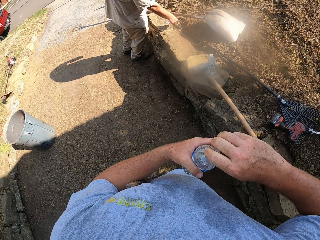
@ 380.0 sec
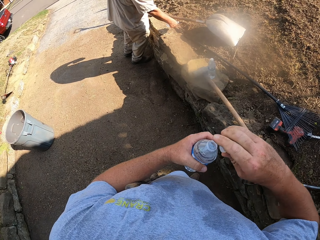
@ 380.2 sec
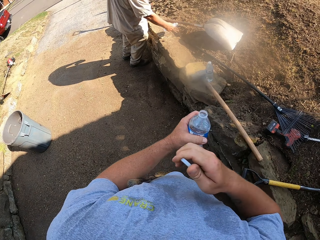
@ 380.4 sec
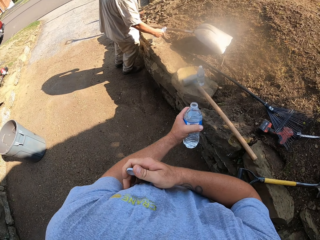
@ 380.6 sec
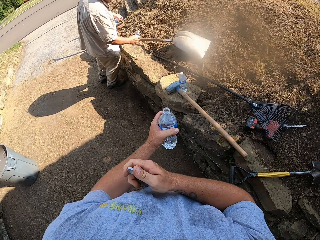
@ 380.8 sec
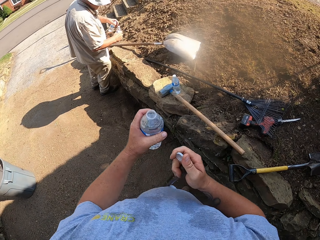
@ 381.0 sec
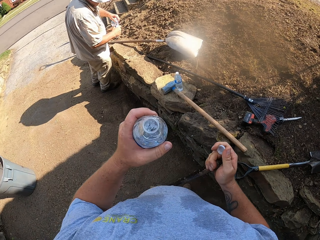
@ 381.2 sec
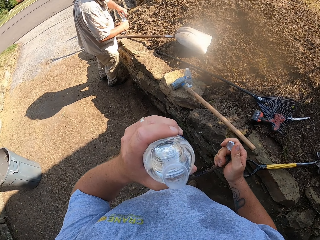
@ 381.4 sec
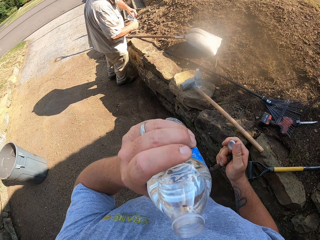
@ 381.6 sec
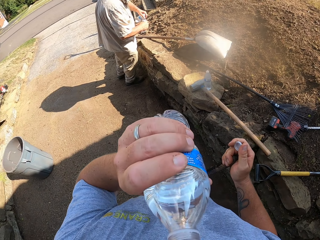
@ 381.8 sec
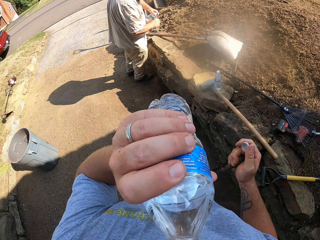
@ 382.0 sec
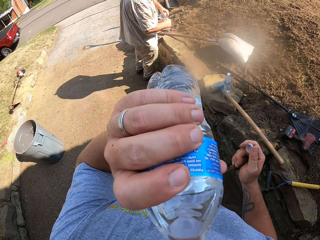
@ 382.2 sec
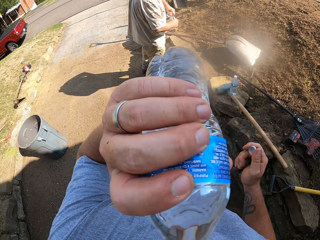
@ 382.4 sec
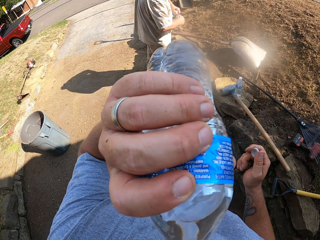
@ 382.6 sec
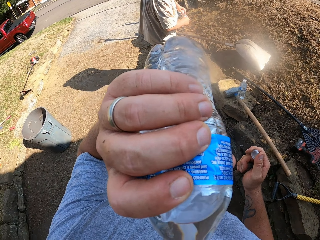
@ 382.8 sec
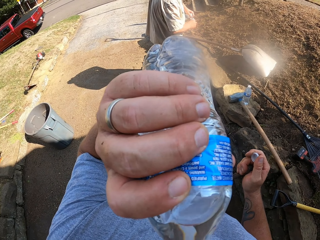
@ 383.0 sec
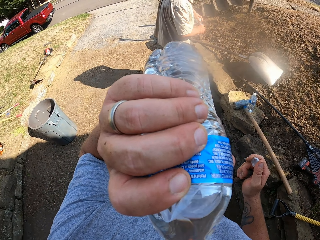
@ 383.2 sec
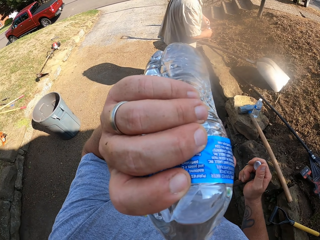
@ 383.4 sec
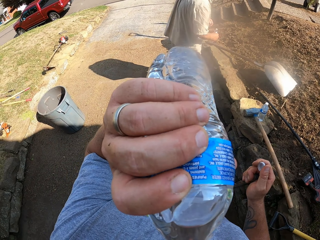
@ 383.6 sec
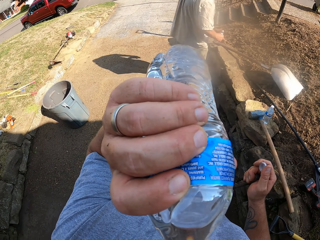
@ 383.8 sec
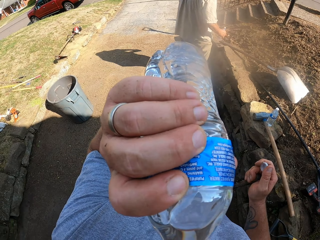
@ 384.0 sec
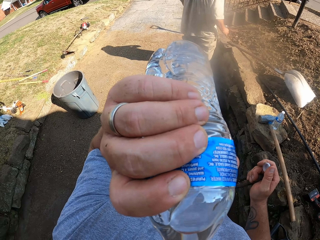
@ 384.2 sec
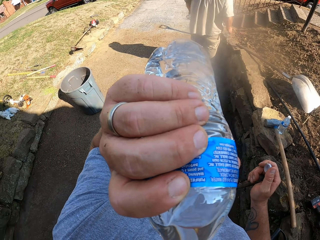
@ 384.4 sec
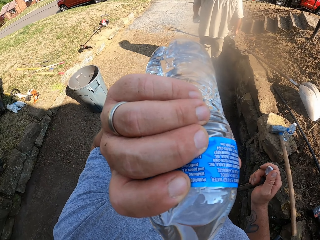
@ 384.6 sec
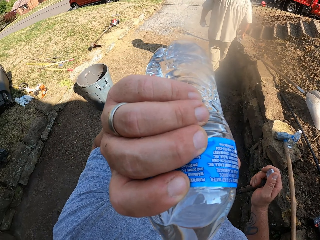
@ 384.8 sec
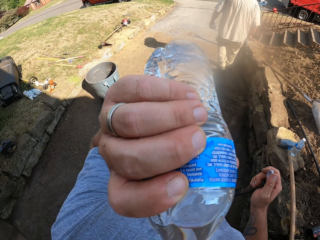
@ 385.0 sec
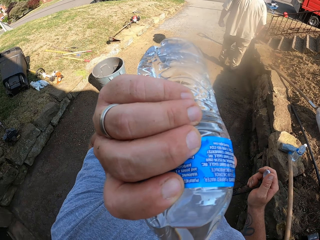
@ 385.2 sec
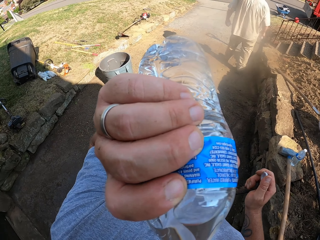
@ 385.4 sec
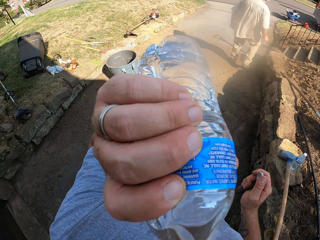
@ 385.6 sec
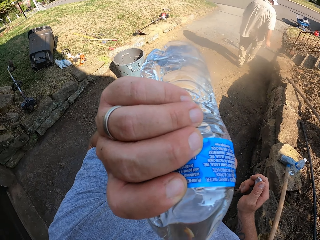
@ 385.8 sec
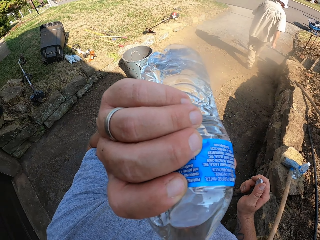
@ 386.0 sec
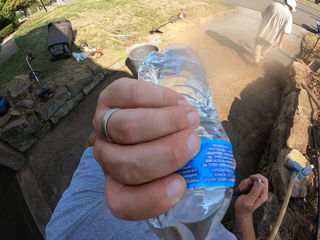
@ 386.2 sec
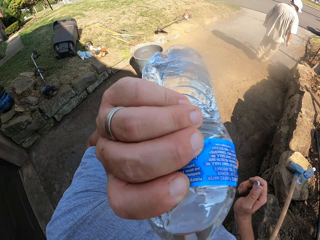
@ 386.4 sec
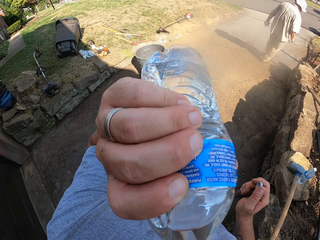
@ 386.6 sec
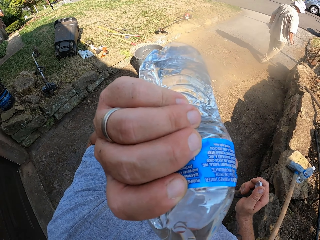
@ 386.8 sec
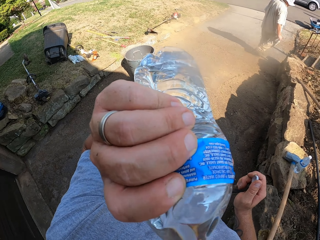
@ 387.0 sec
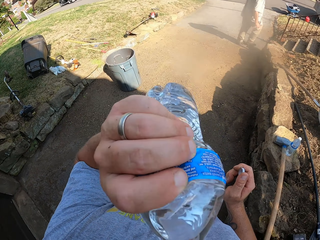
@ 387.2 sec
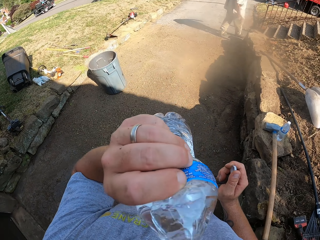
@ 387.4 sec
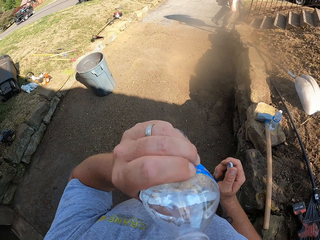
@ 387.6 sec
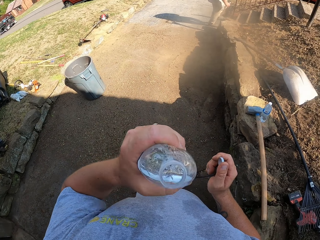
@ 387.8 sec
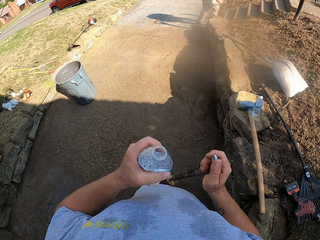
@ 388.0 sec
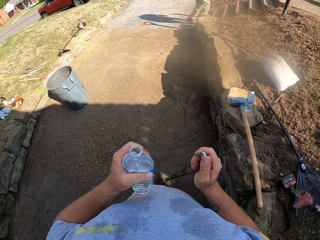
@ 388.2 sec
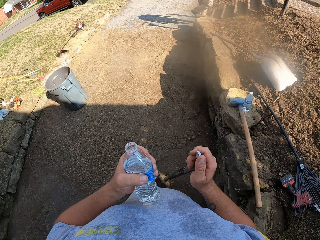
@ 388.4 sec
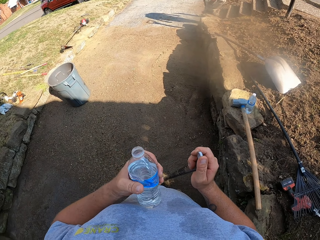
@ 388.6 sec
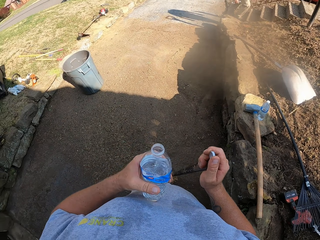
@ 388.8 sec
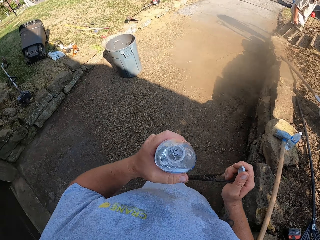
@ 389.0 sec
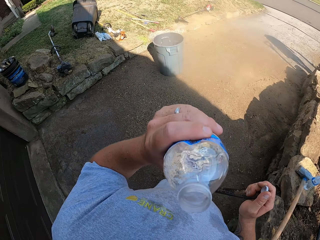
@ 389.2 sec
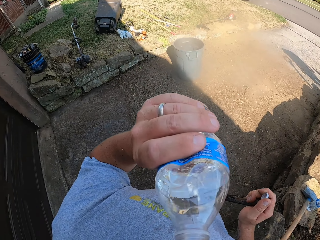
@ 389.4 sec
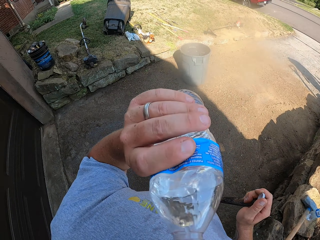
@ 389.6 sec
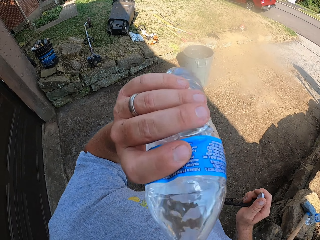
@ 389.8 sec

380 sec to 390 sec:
The camera wearer drinks the water from the water bottle.

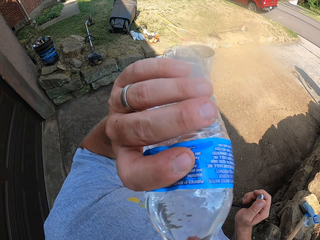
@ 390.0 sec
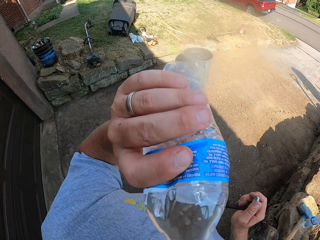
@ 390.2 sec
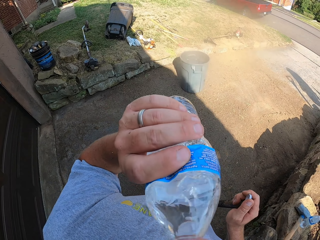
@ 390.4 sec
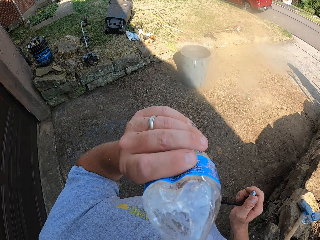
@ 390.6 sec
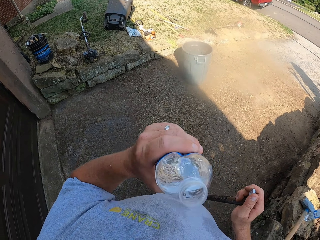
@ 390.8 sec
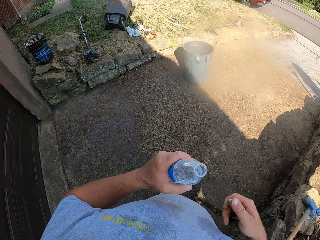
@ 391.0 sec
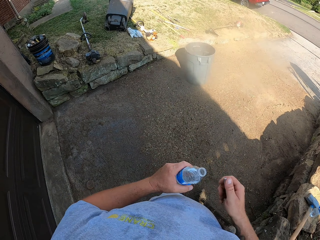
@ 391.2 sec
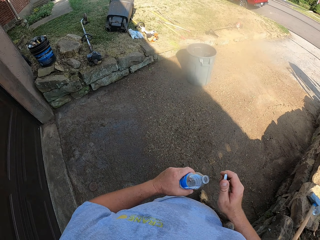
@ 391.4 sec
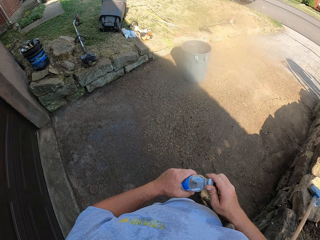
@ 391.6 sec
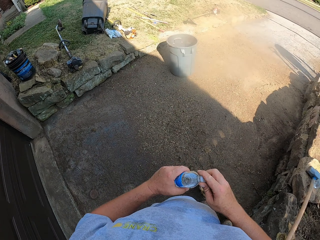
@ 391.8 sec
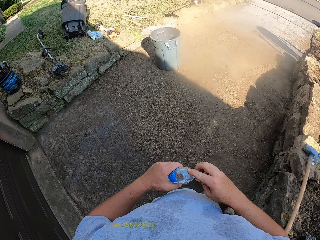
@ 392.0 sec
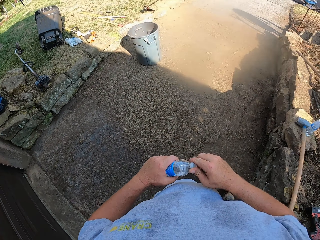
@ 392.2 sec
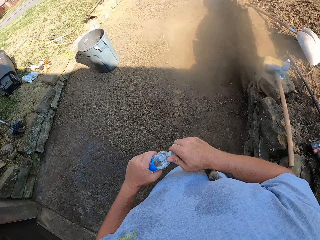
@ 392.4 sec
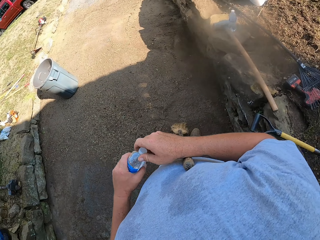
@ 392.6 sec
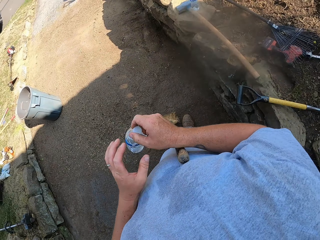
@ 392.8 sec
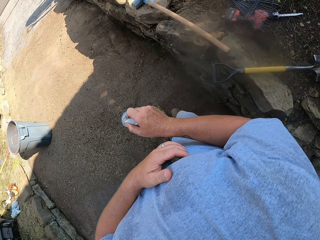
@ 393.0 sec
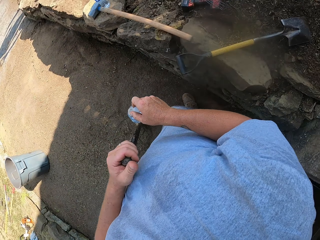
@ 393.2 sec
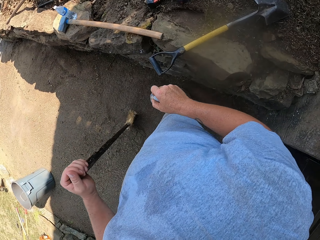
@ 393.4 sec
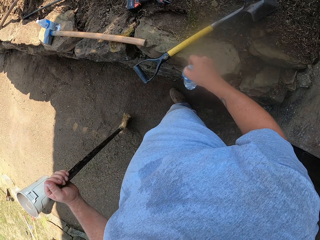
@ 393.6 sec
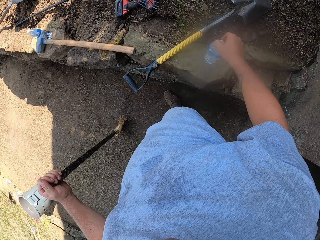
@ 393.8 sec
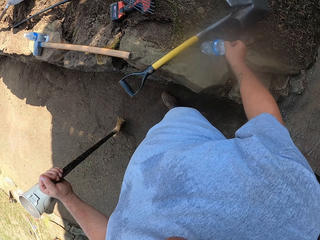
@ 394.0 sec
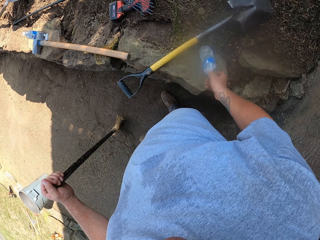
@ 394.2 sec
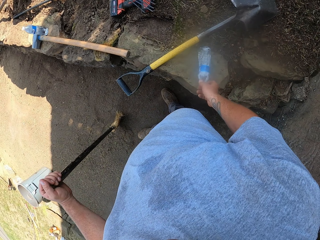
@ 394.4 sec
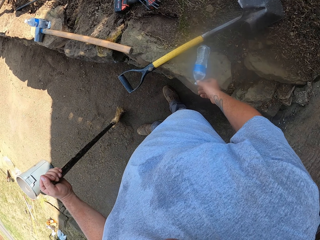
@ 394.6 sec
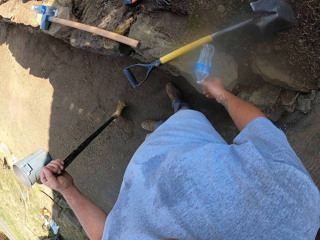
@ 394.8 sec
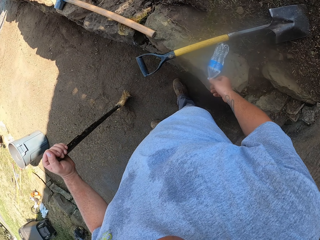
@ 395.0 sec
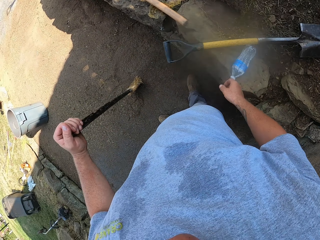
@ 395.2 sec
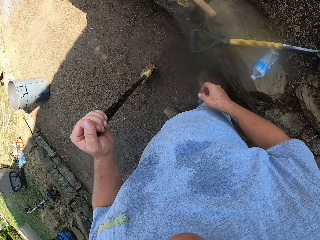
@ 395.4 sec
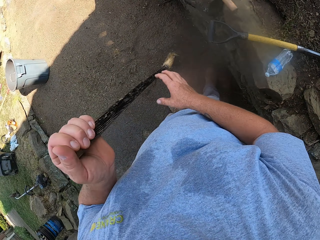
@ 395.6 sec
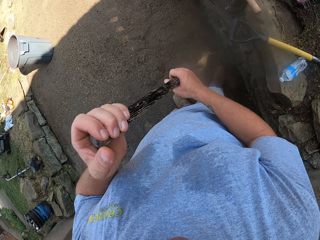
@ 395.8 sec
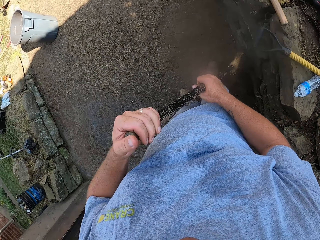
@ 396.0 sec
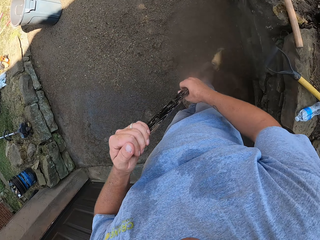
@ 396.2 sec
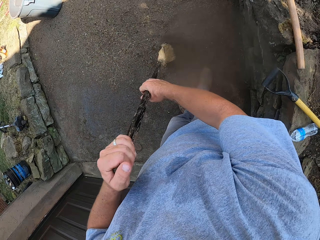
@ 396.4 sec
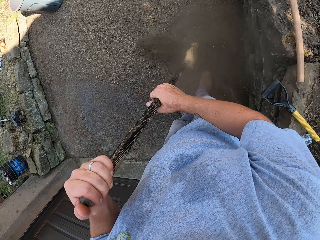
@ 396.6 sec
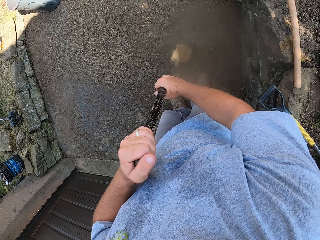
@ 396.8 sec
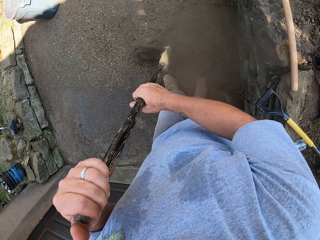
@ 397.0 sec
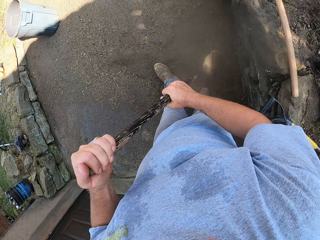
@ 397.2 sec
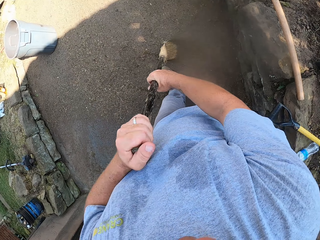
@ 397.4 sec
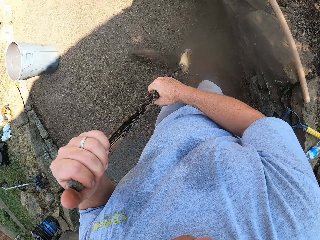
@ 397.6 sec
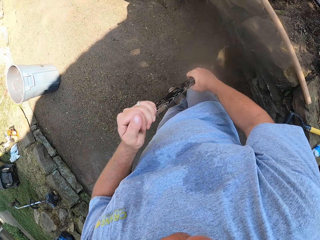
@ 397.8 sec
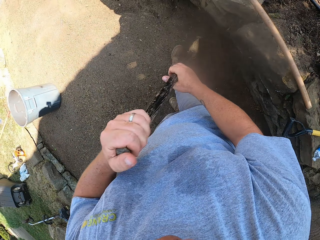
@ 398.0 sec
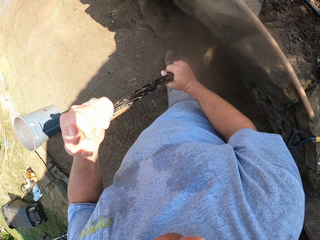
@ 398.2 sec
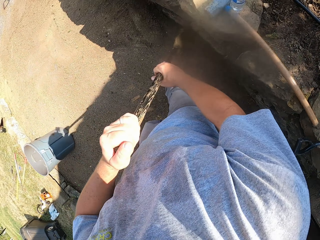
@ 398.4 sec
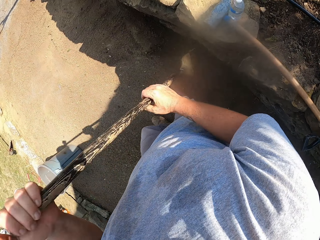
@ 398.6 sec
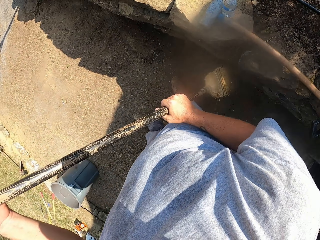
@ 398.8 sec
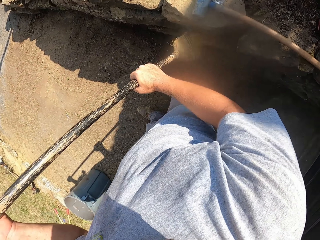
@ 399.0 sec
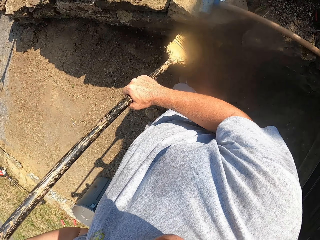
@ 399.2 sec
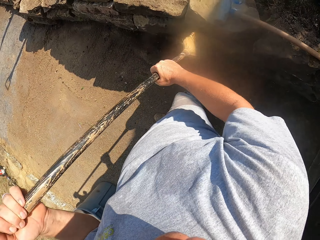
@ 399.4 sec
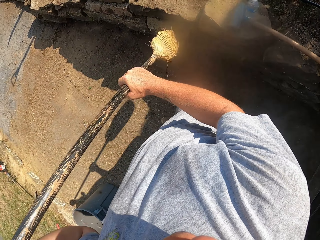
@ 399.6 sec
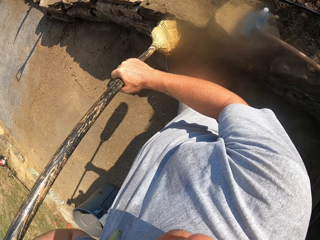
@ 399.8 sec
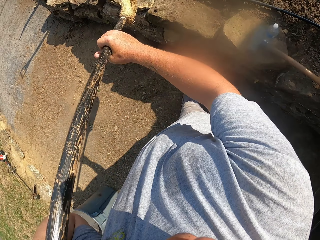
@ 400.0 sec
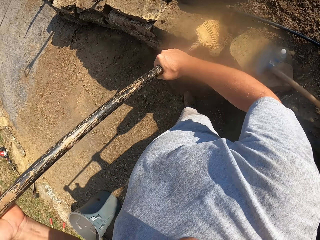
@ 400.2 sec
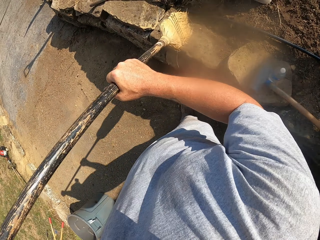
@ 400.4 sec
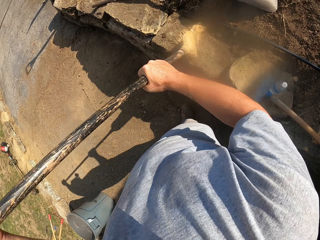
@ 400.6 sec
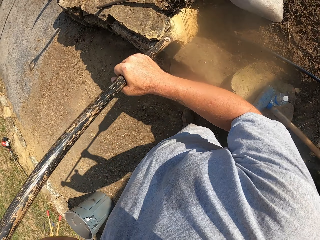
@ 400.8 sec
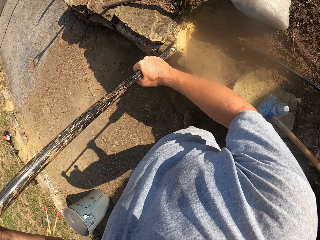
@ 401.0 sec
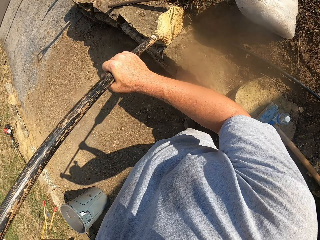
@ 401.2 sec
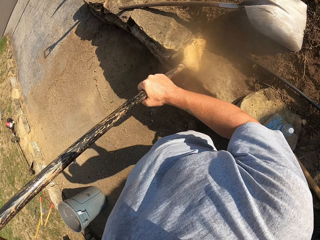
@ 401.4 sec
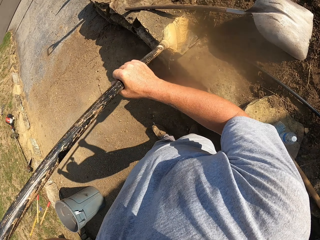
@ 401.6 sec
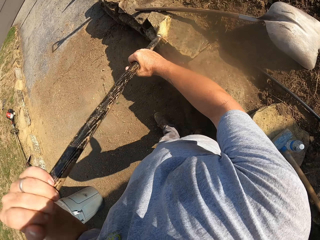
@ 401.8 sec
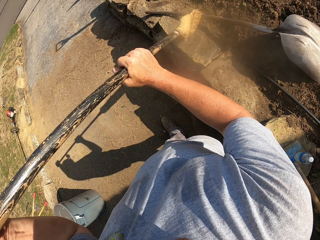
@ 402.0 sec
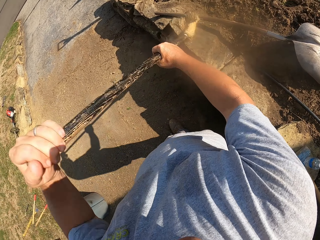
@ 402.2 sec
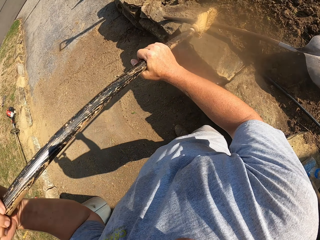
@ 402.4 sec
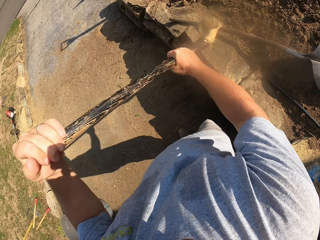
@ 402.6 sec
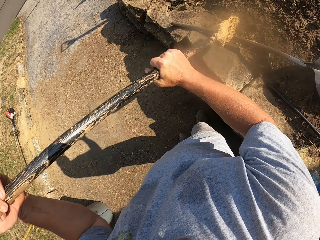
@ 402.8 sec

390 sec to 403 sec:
The camera wearer closes the water bottle. They place the water bottle on the rock. They sweep the footpath with a straw broom.
